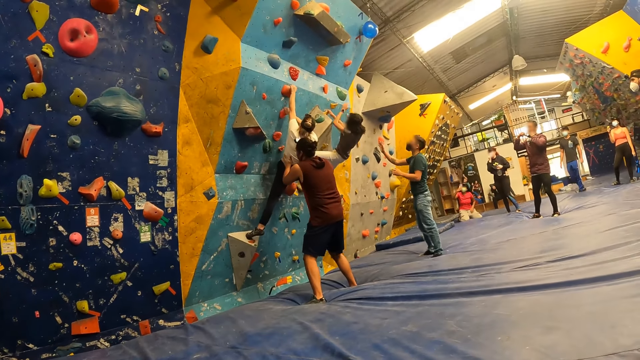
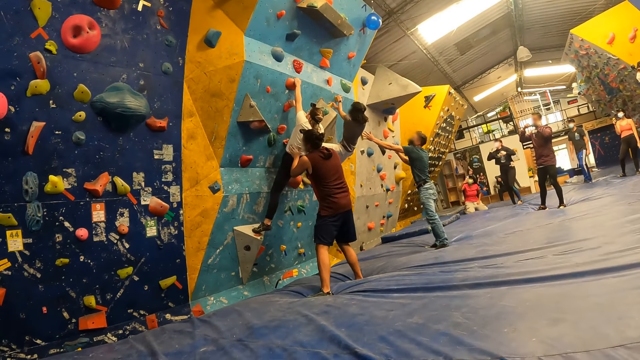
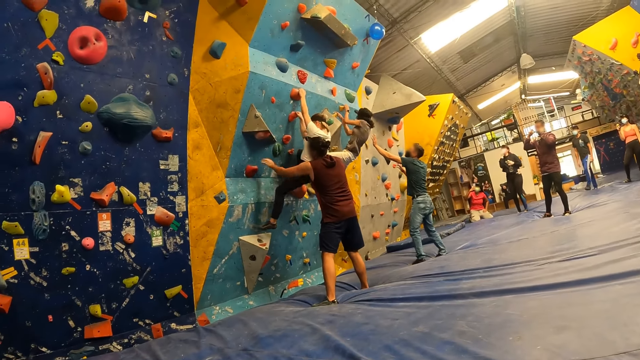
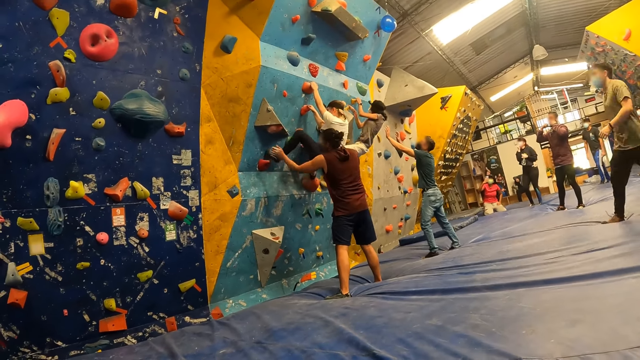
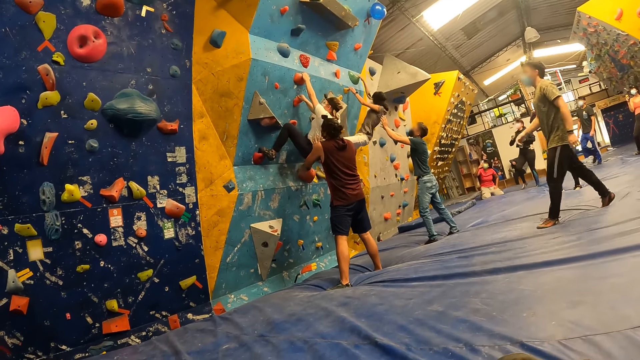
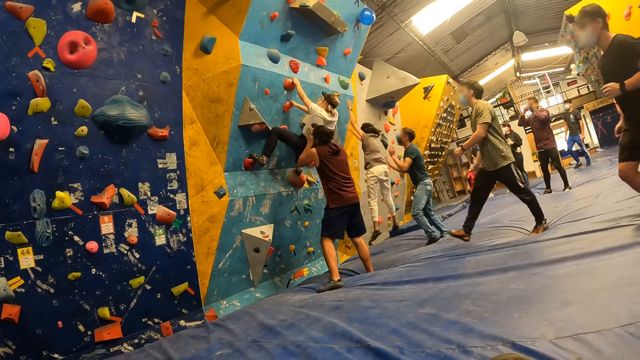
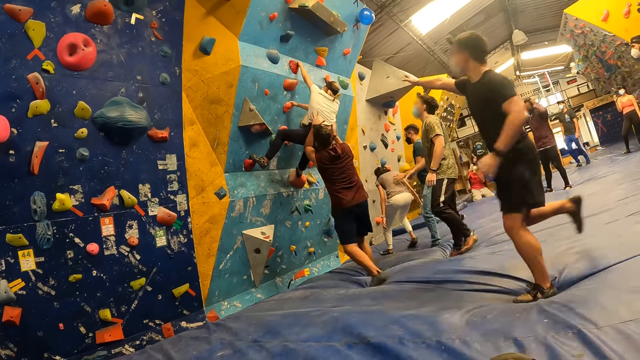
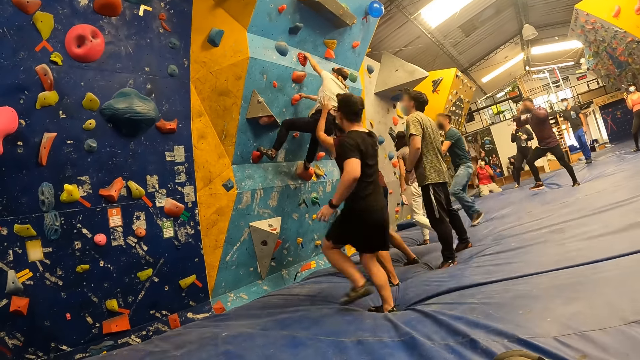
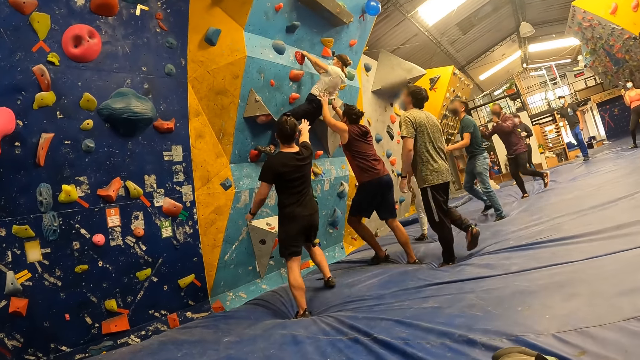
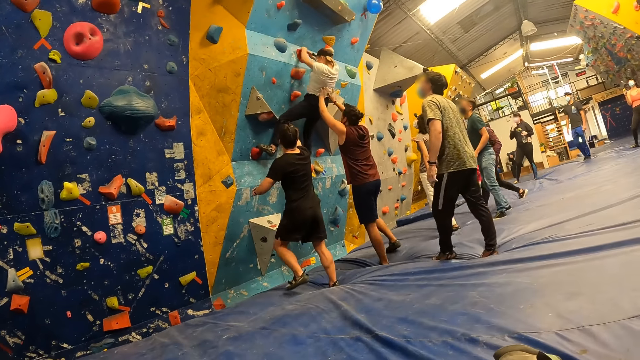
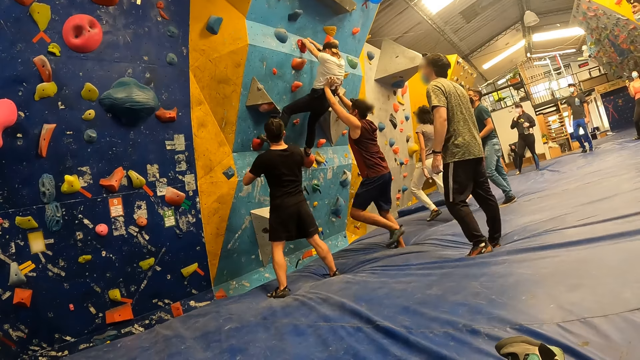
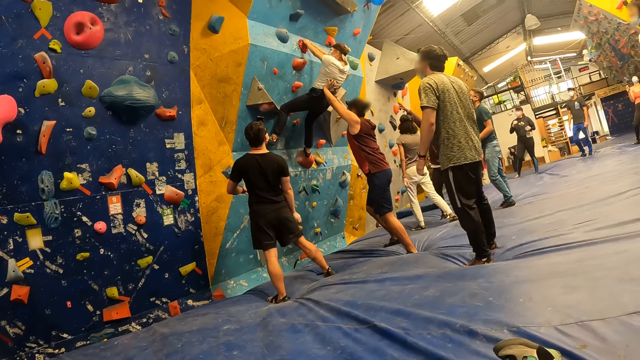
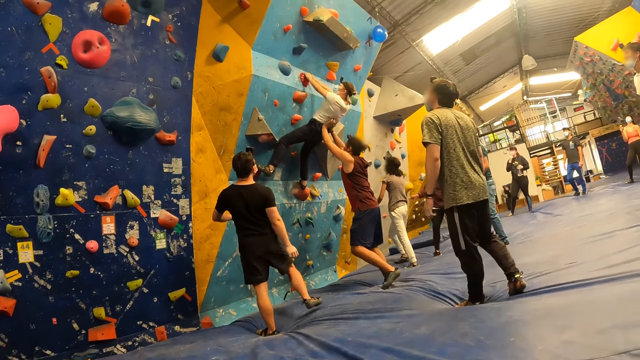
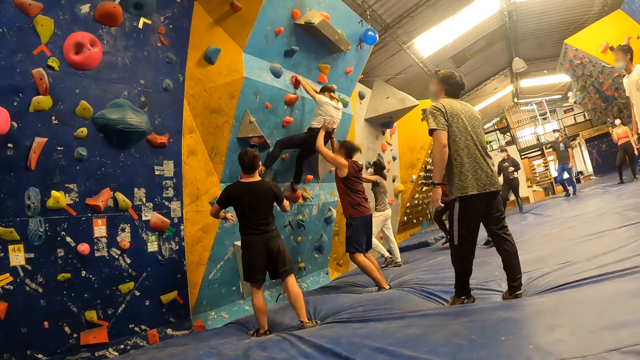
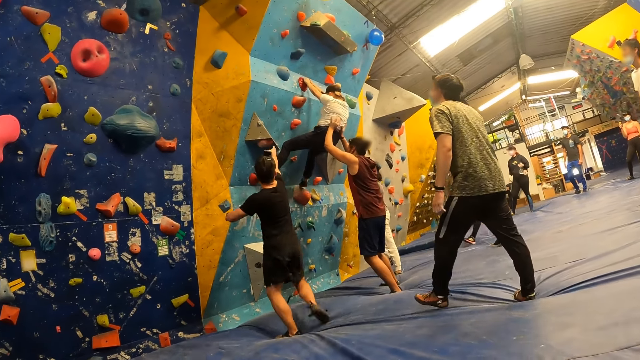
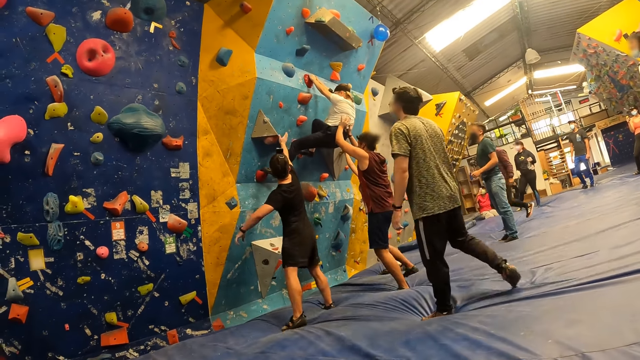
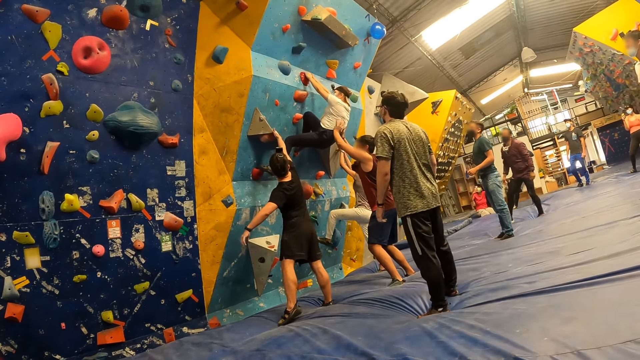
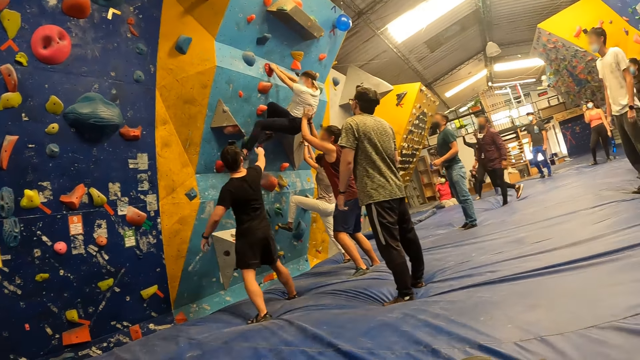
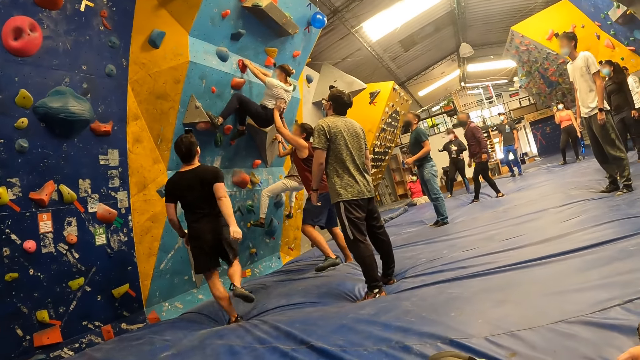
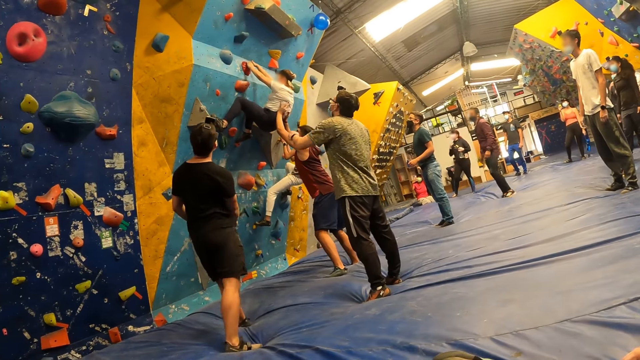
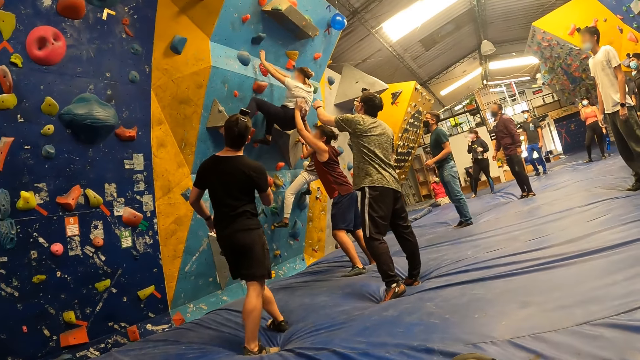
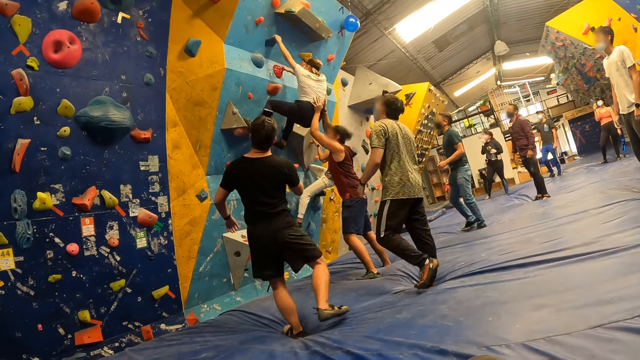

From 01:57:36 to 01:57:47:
The woman falls from the stone wall onto the padded floor. A man supports the woman with both hands. The man interacts with the woman. The woman climbs the stone wall.

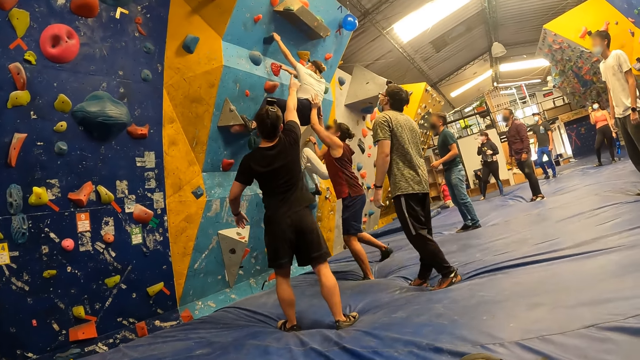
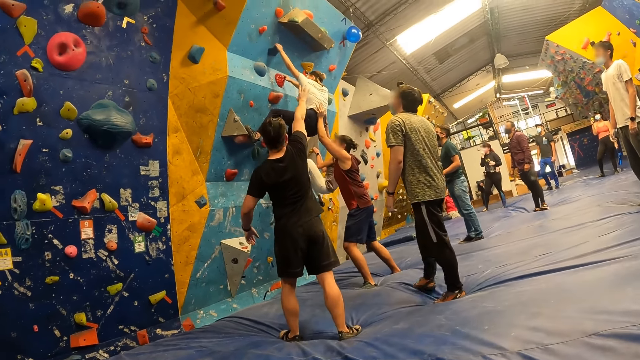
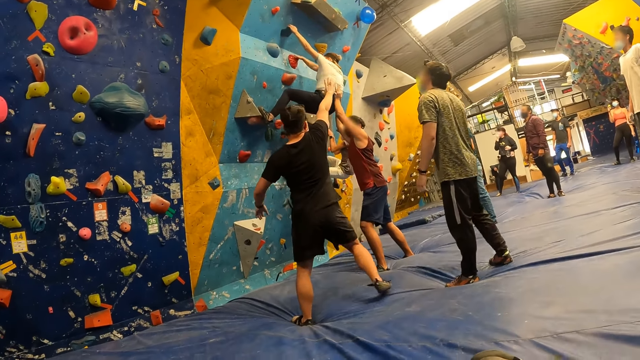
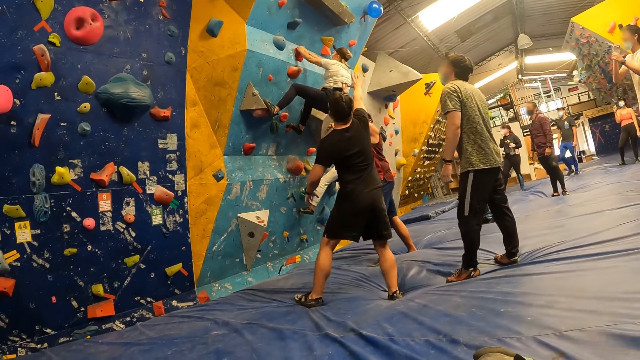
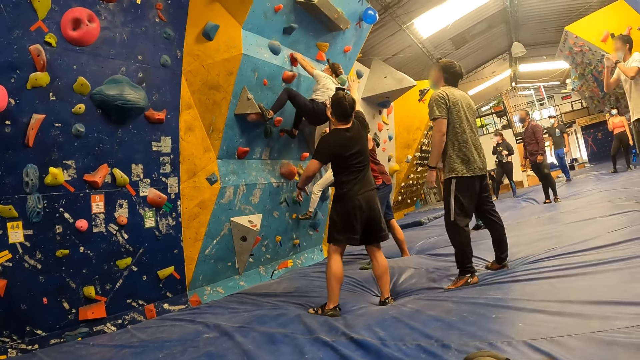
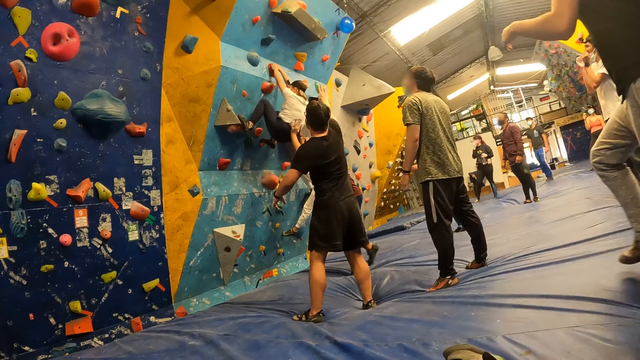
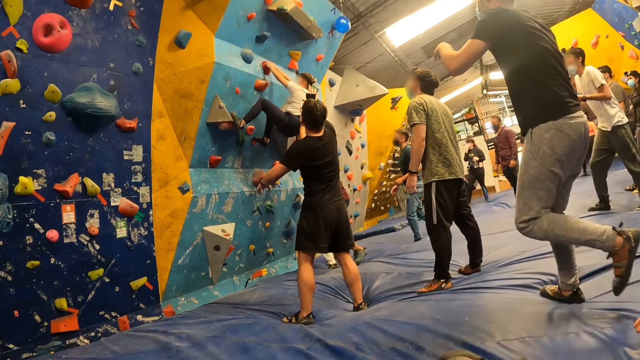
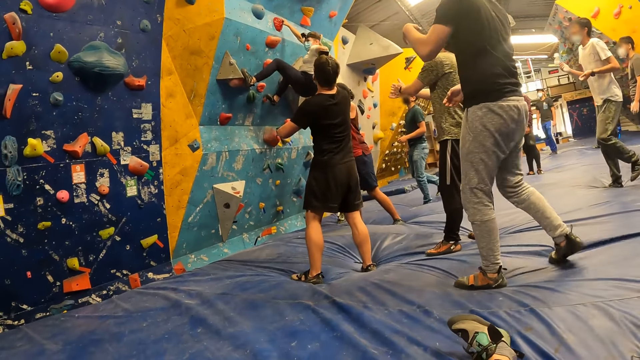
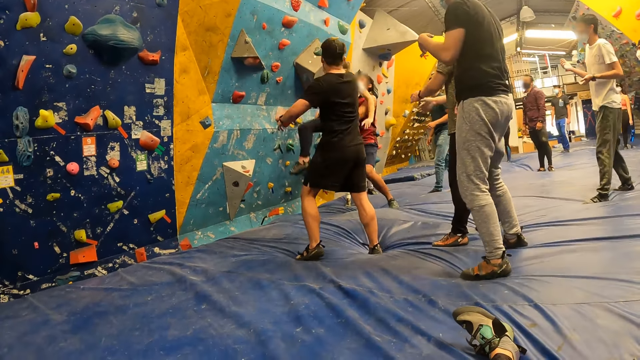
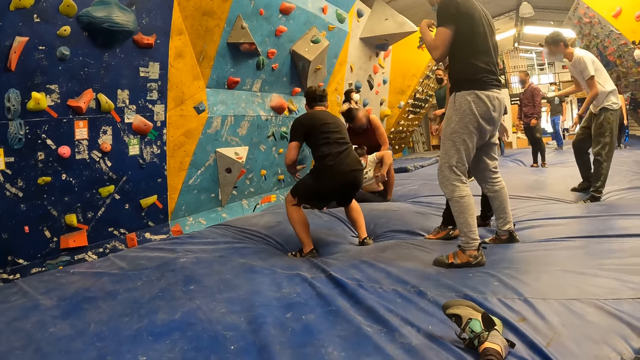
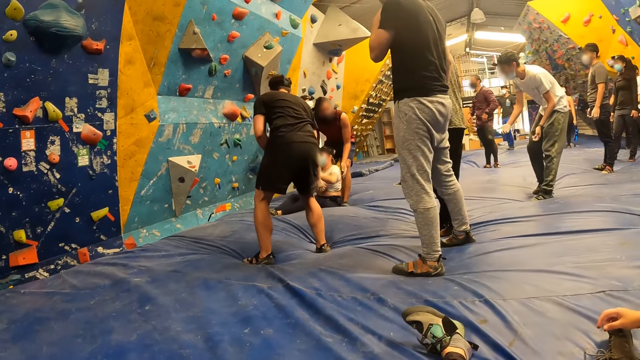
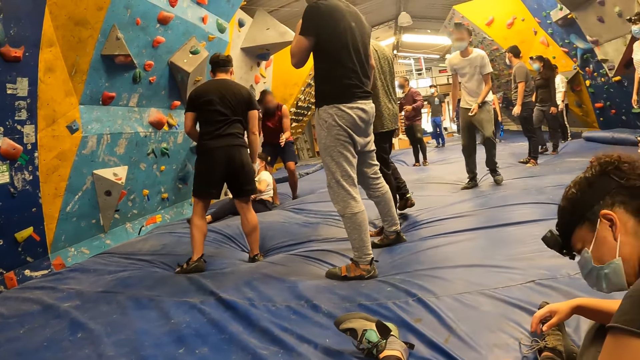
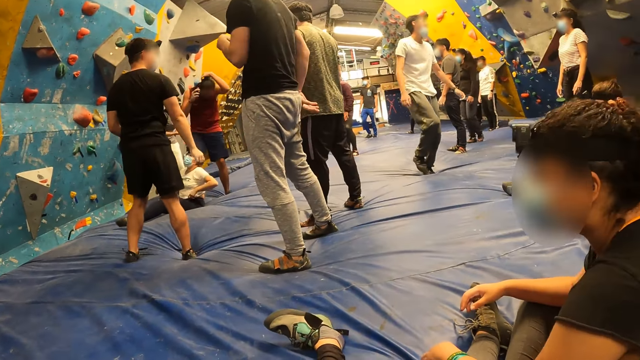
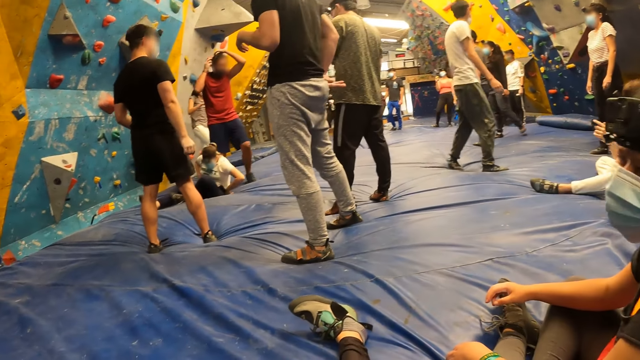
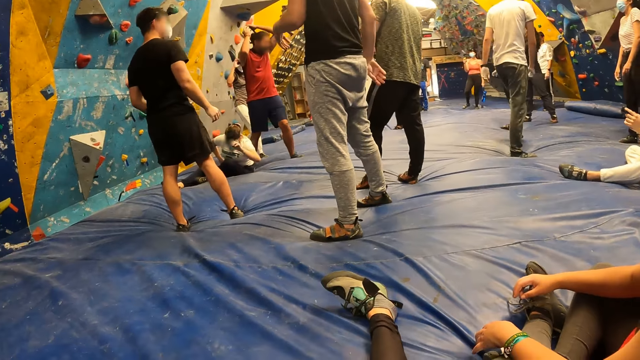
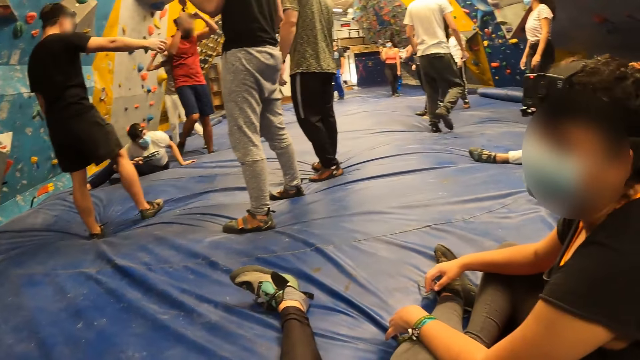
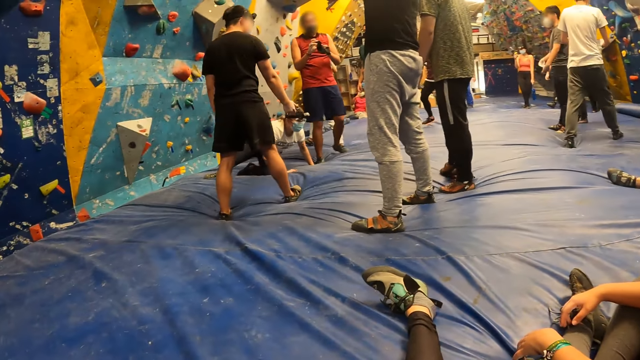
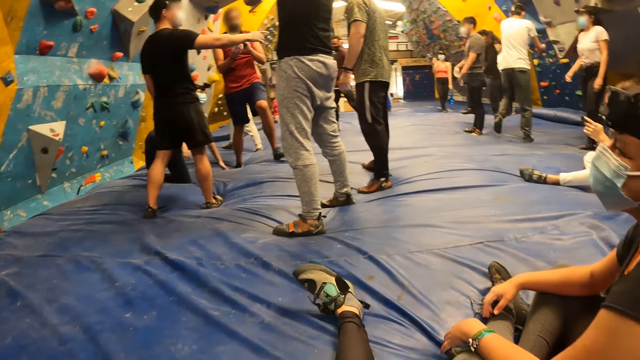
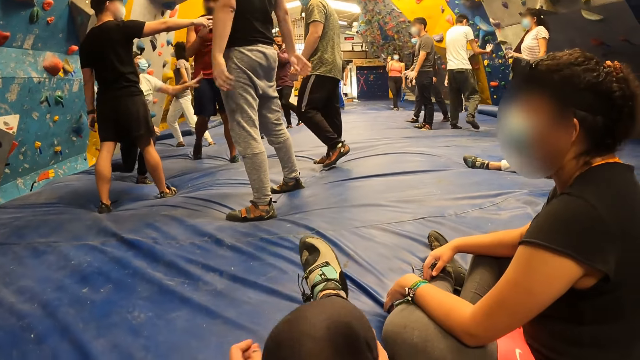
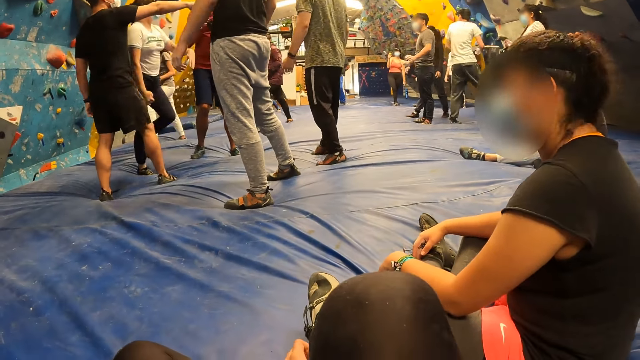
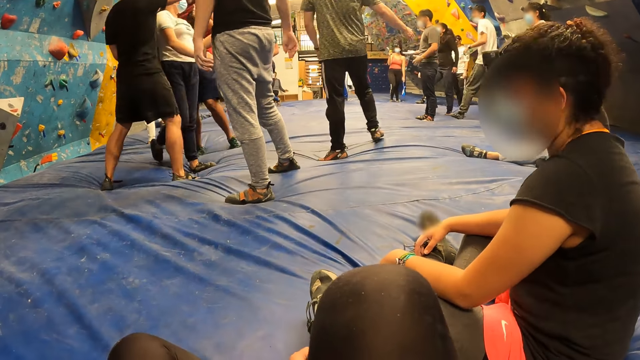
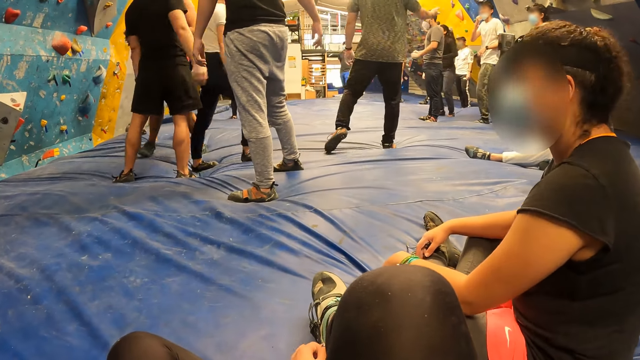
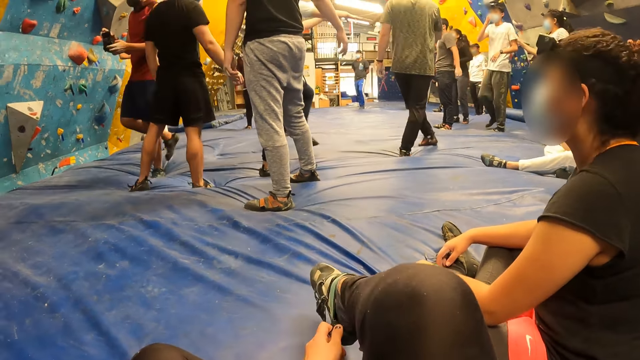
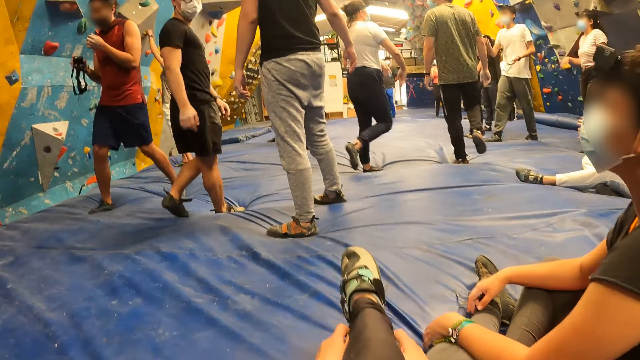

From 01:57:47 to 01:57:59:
A man interacts with a woman. Another man supports the woman with both hands. Another woman jumps down from the stone wall onto the padded floor. The first woman falls from the stone wall onto the padded floor. The other man supports the first woman with both hands. The camera wearer turns her head to see the exercise.
